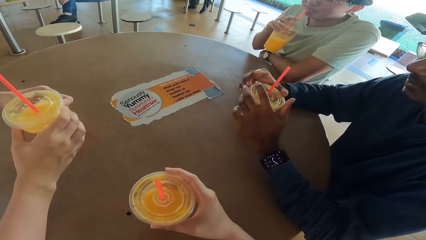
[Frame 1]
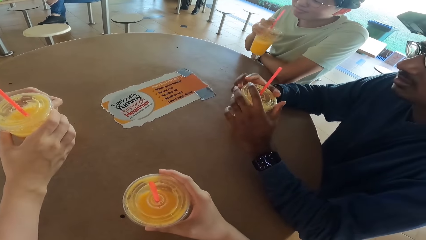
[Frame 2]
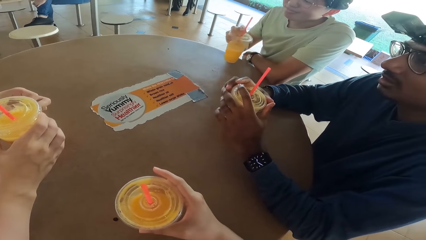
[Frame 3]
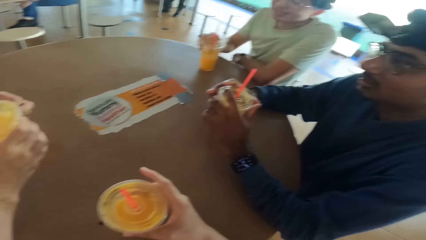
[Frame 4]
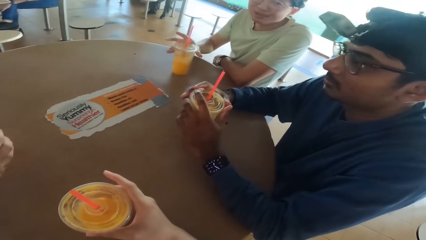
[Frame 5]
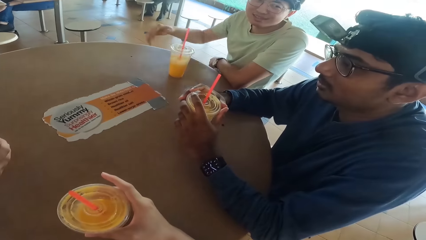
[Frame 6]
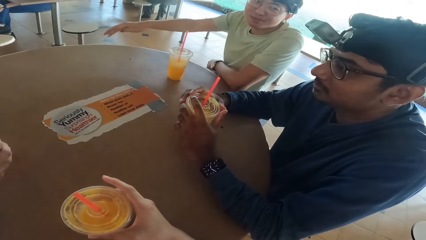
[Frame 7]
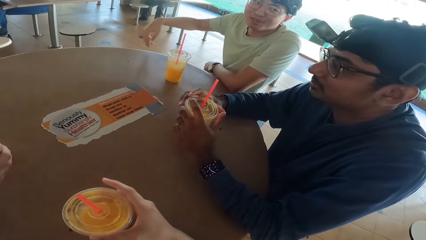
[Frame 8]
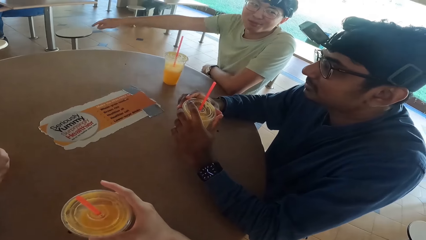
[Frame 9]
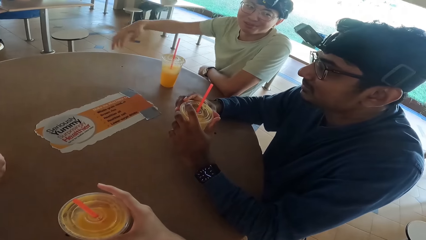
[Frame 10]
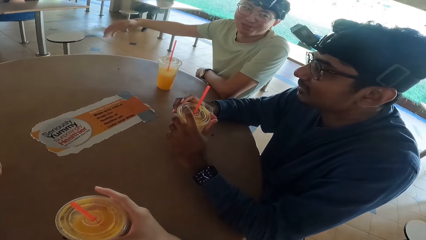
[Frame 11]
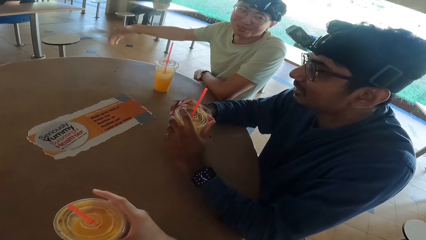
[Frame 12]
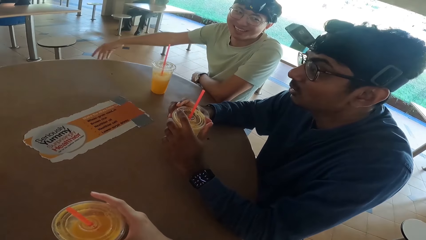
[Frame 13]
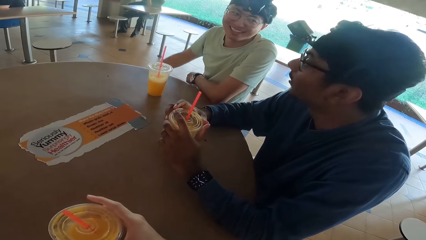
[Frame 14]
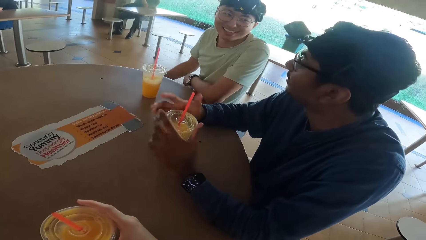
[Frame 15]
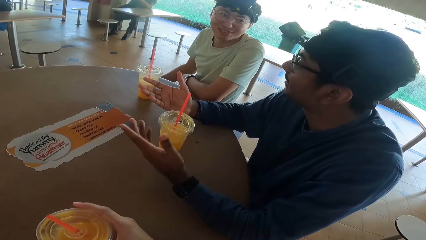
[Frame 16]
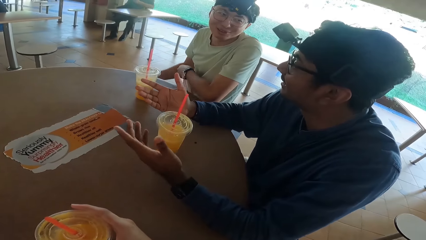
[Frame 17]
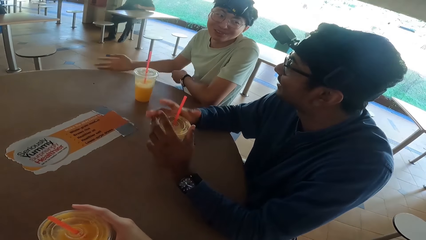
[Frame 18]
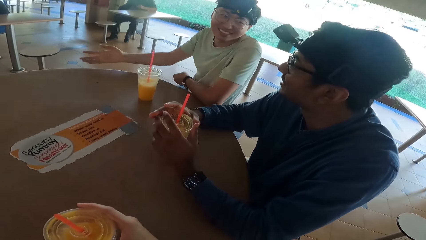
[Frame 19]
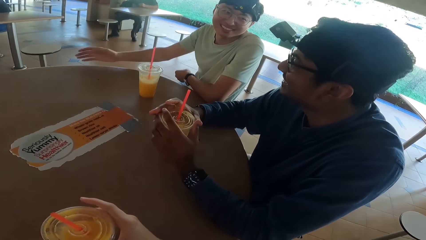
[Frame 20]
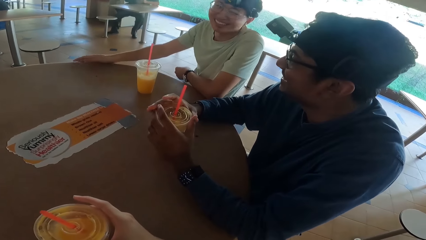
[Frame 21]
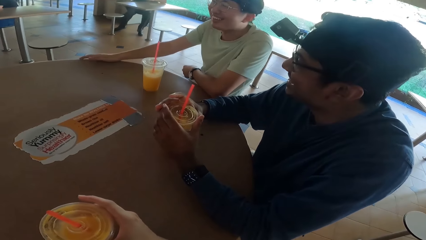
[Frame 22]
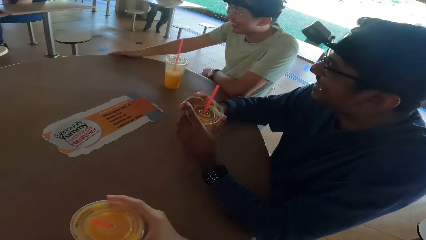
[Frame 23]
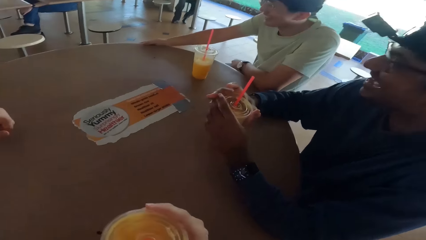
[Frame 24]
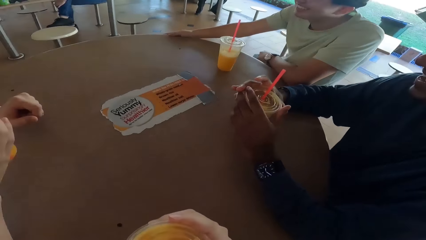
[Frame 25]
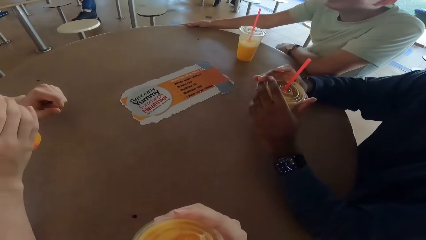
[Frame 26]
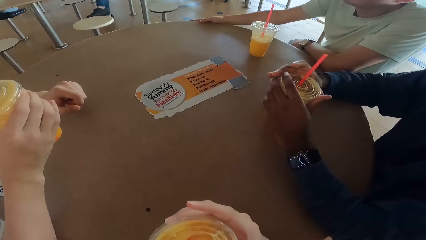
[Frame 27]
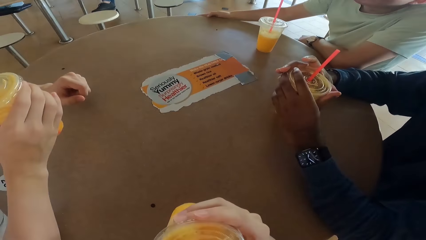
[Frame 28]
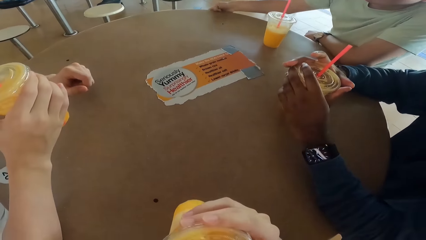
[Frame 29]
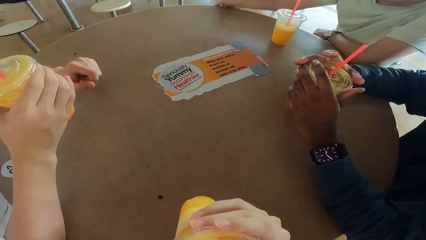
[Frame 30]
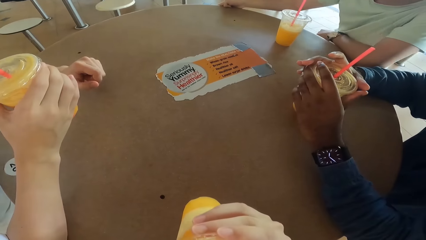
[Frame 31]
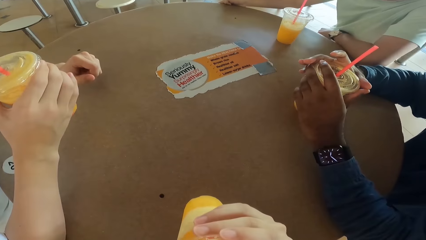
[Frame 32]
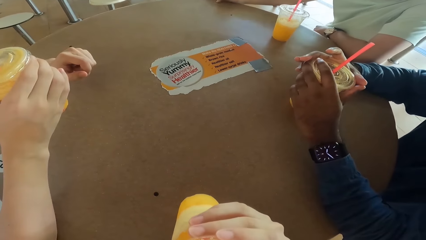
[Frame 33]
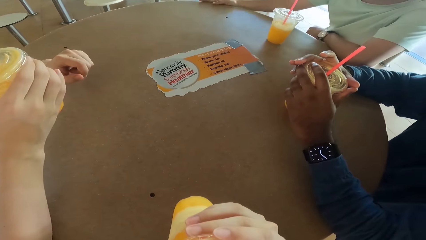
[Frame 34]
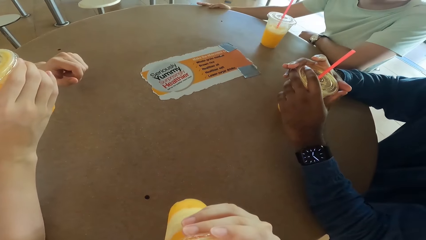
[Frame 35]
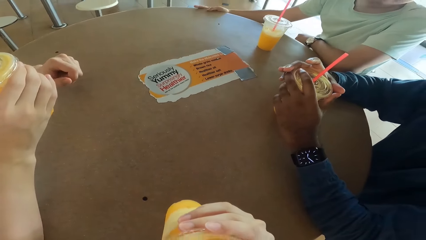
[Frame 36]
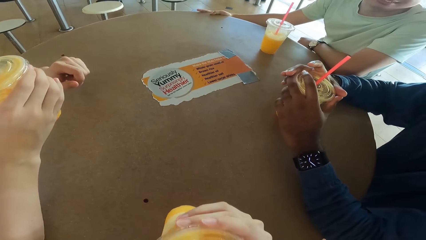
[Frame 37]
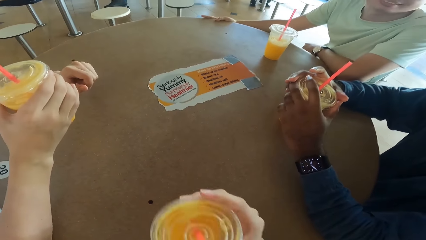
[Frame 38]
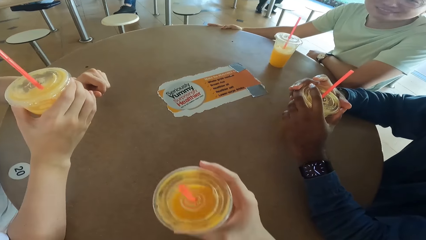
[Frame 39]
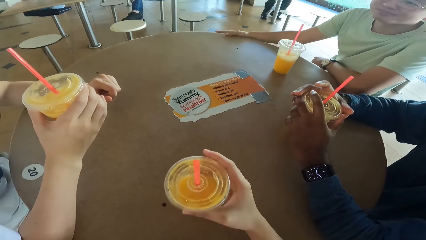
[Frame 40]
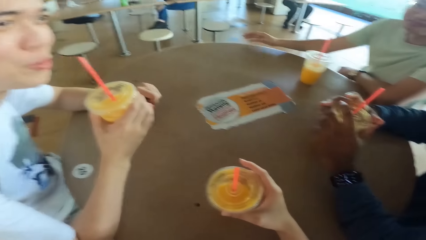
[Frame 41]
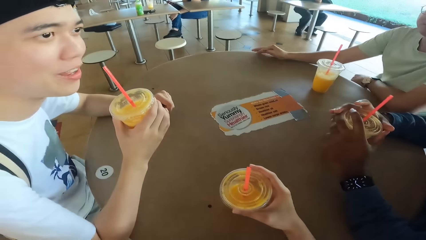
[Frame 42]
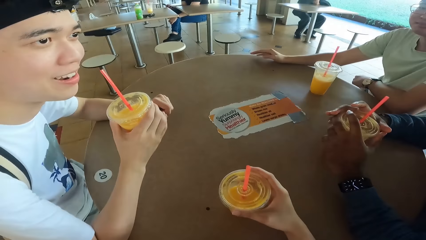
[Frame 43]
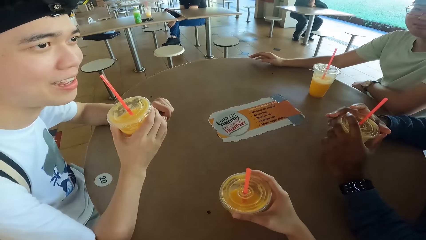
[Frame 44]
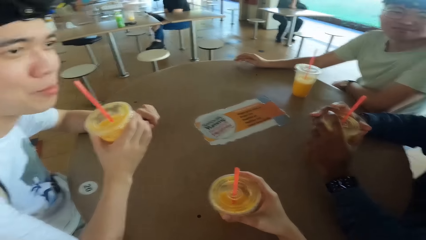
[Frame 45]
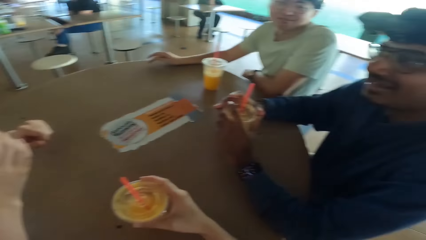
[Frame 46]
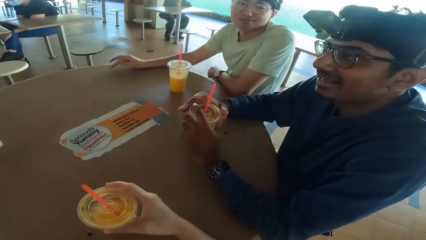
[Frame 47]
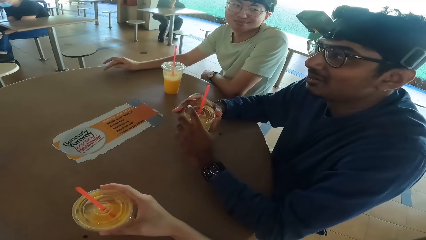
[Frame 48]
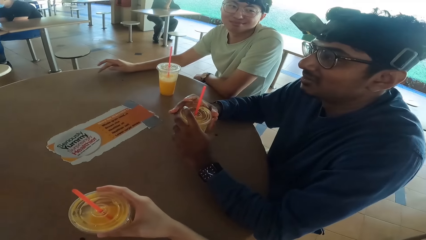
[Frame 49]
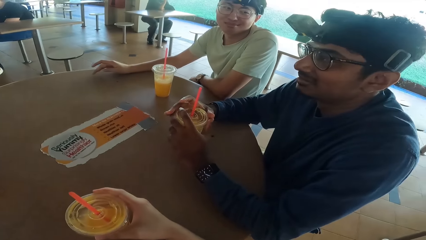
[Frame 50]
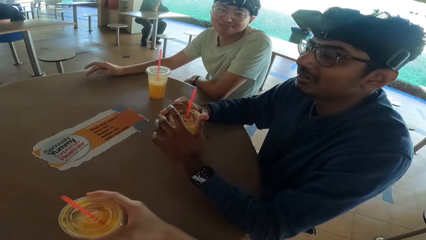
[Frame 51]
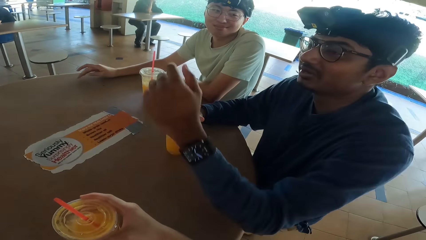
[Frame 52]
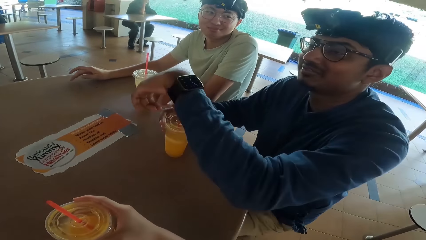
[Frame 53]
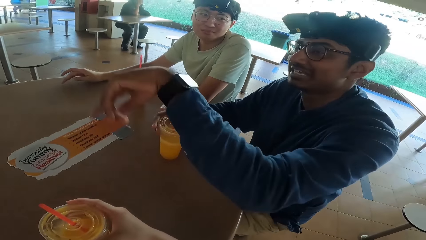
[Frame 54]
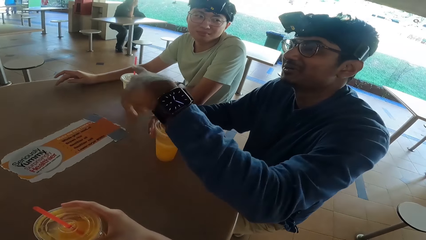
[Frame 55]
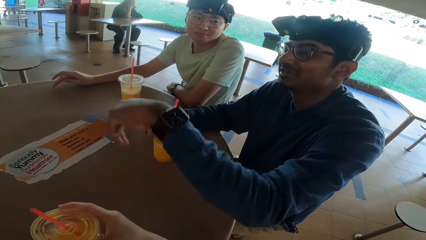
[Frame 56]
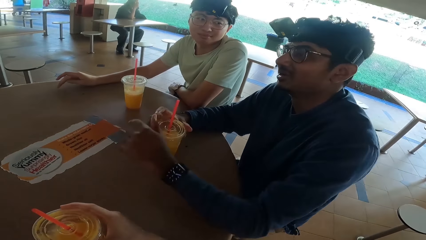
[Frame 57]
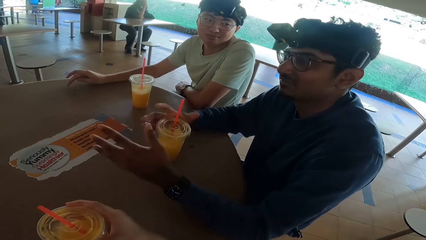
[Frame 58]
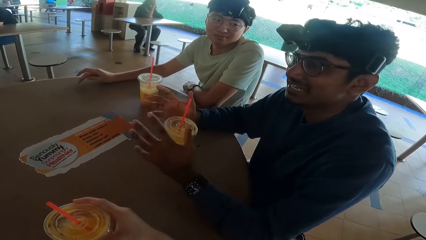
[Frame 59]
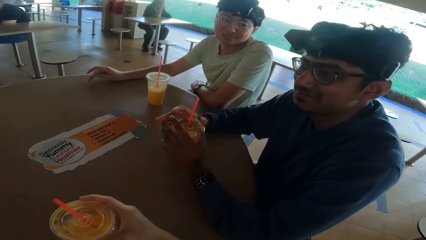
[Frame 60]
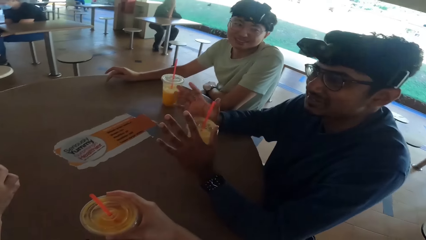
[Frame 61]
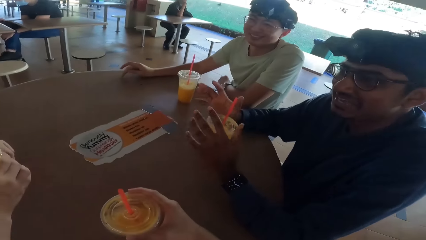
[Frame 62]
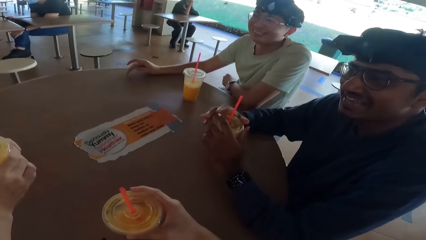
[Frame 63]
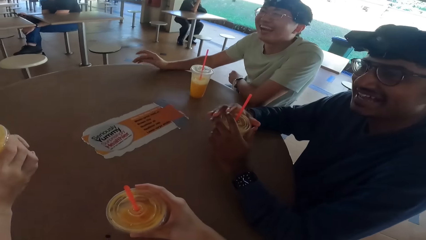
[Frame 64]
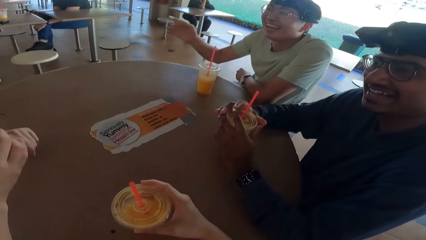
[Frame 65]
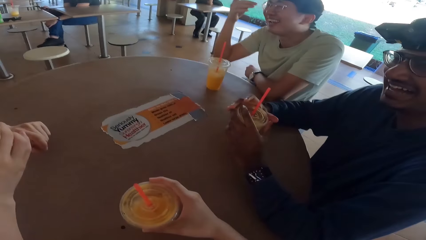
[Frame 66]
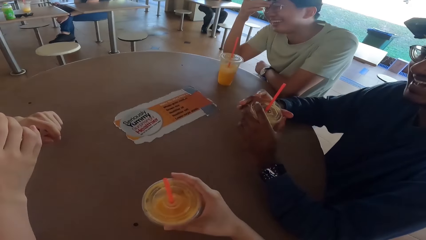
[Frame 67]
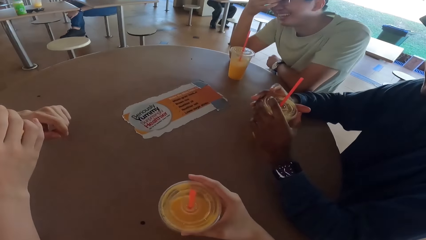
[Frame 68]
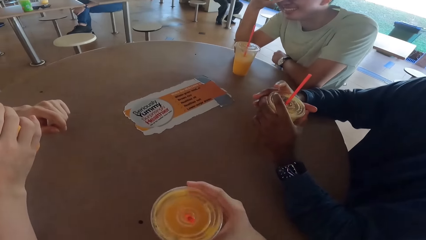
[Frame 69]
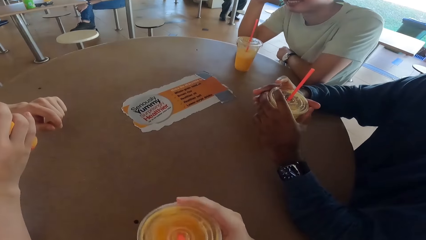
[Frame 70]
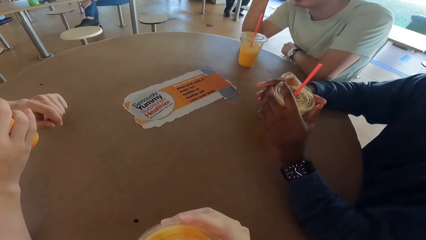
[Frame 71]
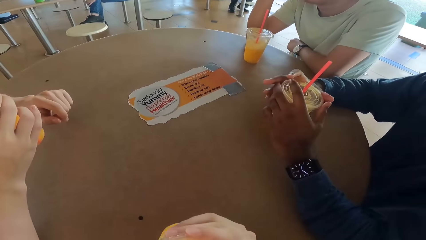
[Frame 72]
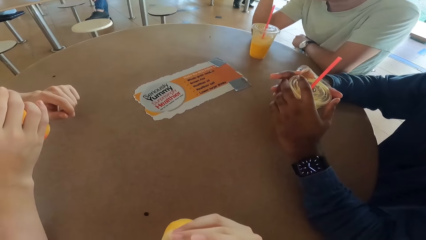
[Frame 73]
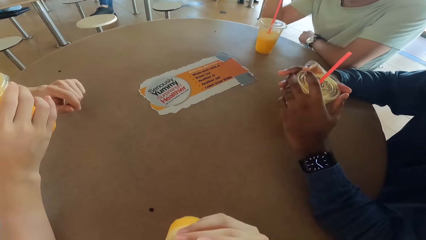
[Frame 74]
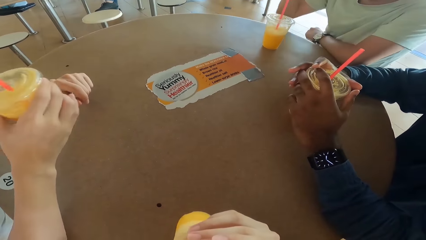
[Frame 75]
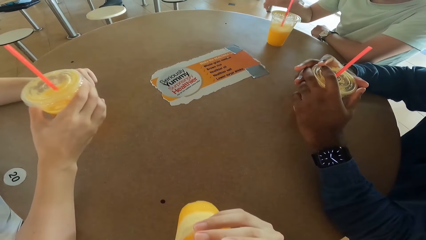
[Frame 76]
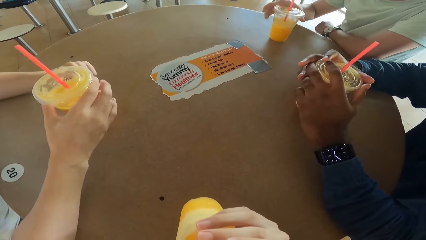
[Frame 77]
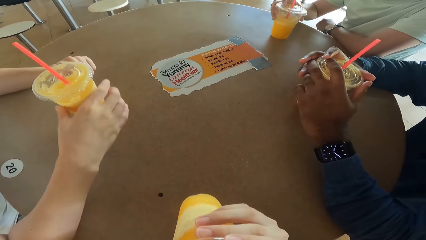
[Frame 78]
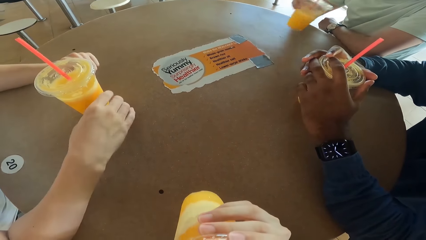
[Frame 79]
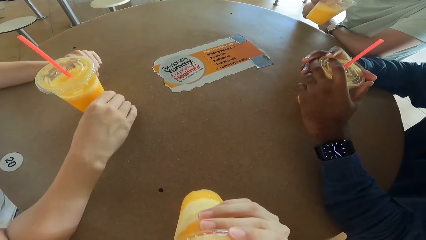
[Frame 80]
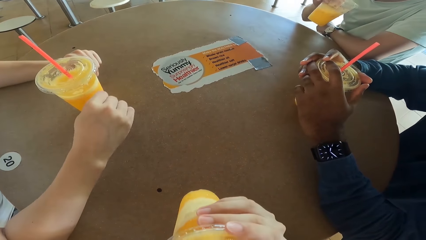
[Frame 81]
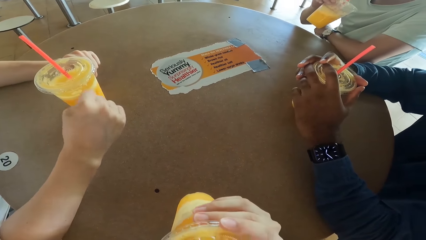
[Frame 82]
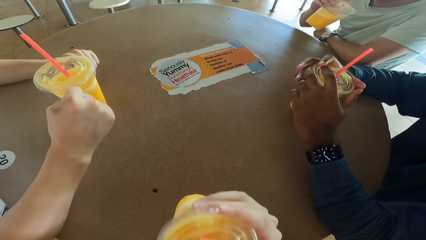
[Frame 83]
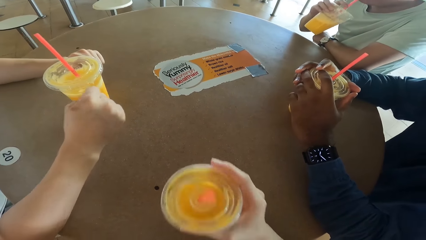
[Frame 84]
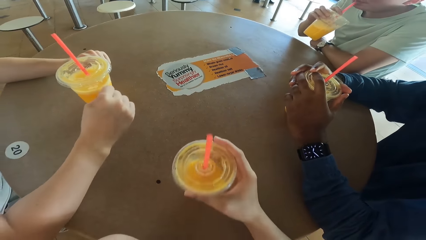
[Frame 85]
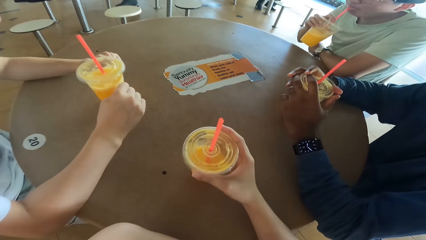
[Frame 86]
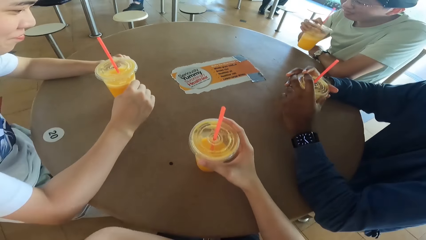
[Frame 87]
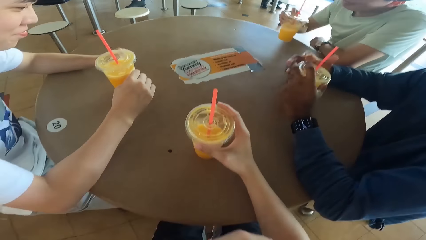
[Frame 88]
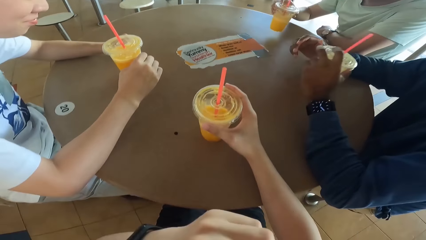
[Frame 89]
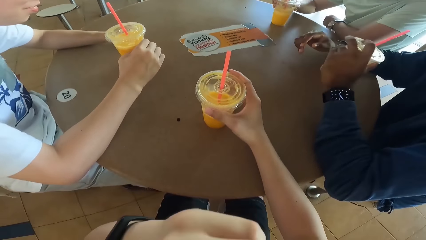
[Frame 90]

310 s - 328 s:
A man places down a juice and stretches the hands. The camera wearer takes the juice. The first man converses with another man. A third man drinks. The camera wearer places down a drink. The third man converses. The second man demonstrates and converses. The camera wearer and the third man drink the juice. The first man drinks the juice.
